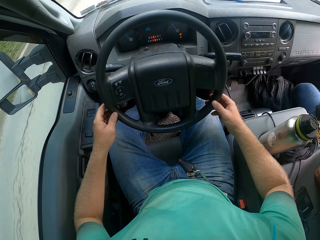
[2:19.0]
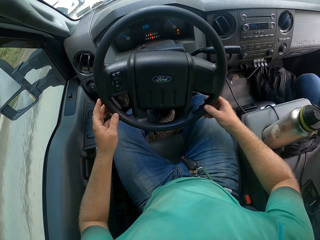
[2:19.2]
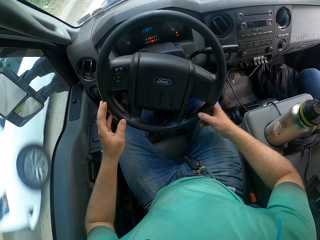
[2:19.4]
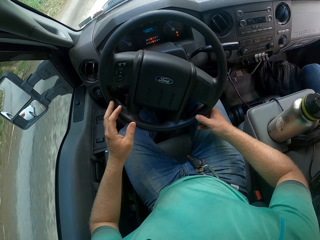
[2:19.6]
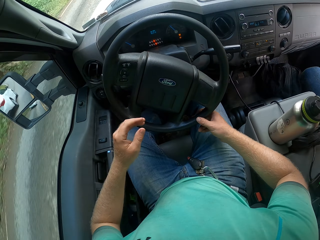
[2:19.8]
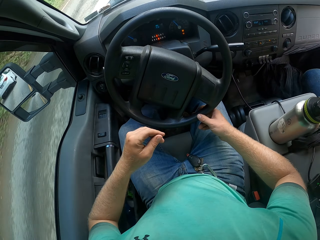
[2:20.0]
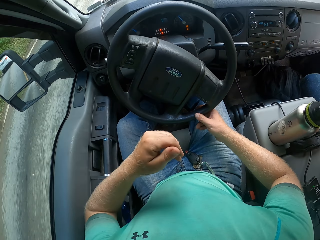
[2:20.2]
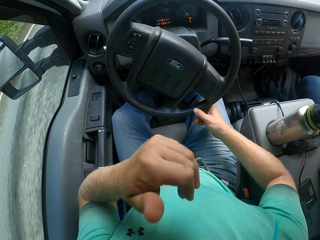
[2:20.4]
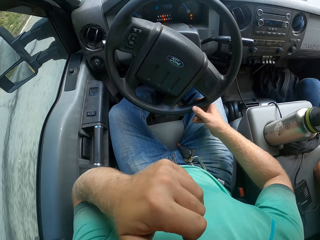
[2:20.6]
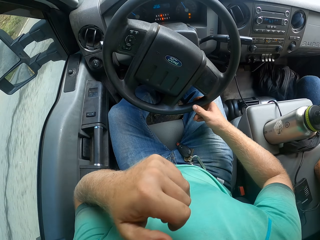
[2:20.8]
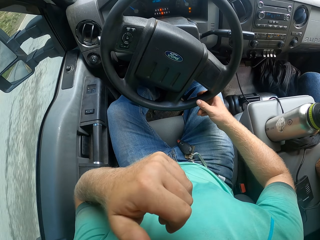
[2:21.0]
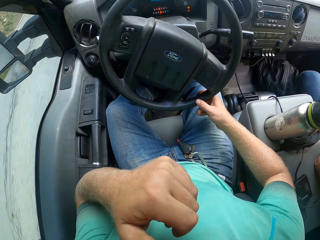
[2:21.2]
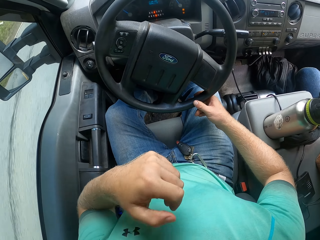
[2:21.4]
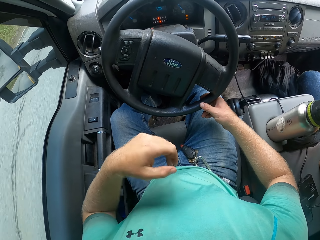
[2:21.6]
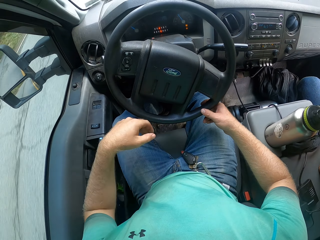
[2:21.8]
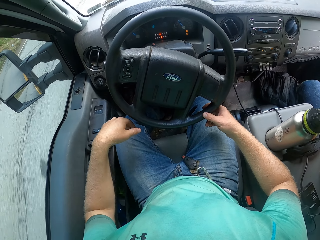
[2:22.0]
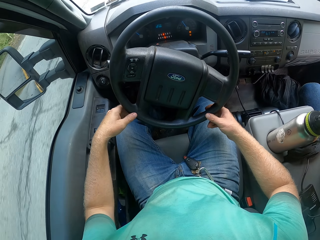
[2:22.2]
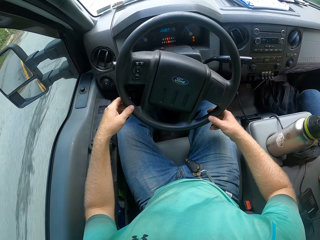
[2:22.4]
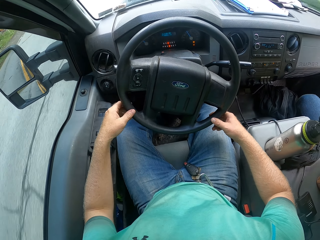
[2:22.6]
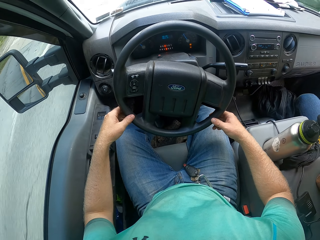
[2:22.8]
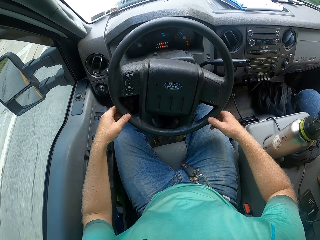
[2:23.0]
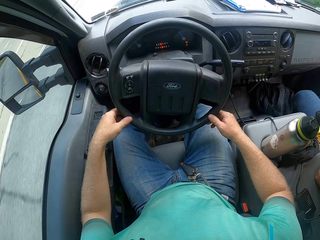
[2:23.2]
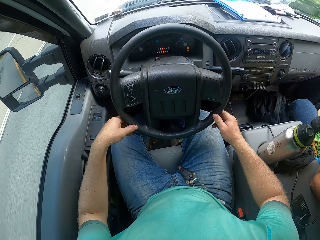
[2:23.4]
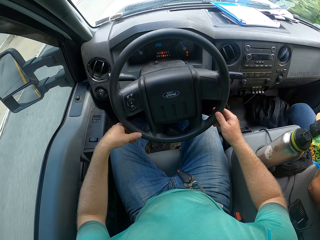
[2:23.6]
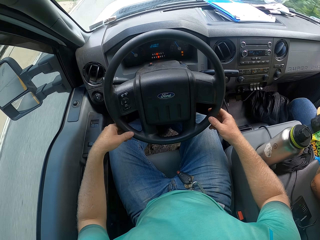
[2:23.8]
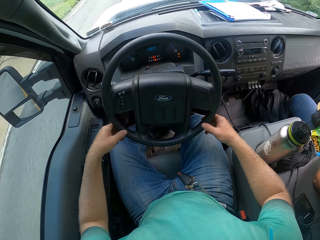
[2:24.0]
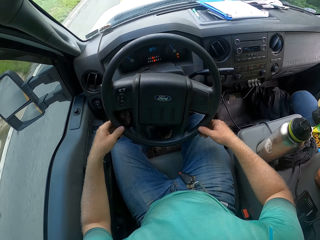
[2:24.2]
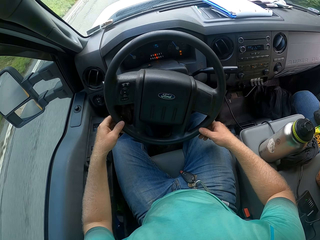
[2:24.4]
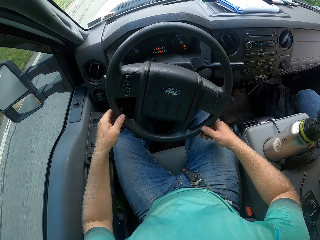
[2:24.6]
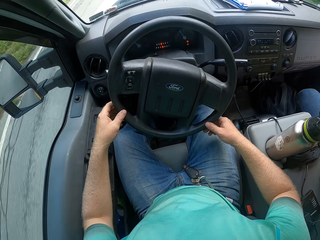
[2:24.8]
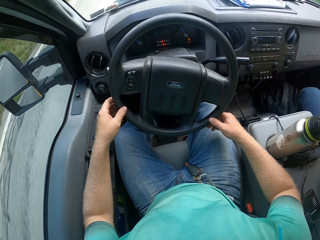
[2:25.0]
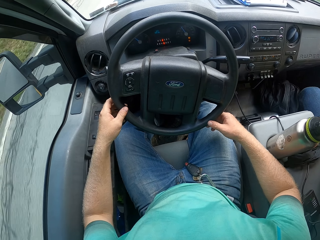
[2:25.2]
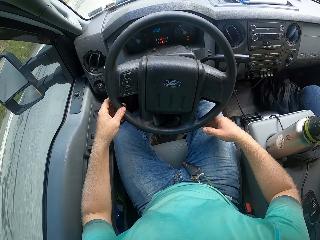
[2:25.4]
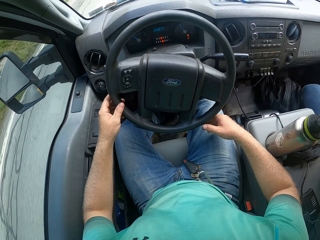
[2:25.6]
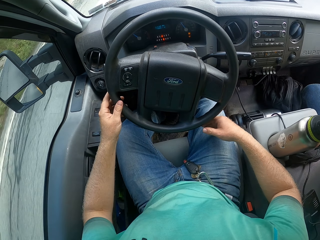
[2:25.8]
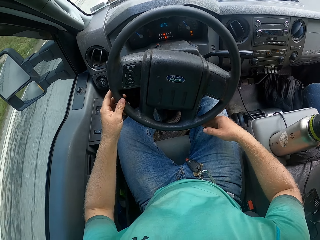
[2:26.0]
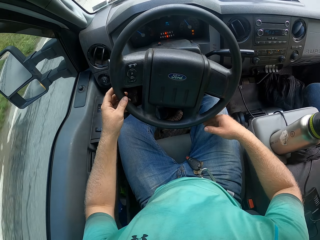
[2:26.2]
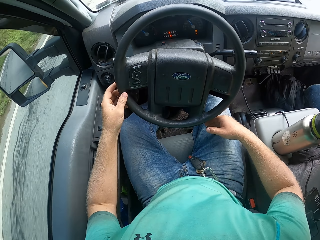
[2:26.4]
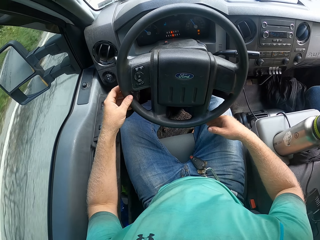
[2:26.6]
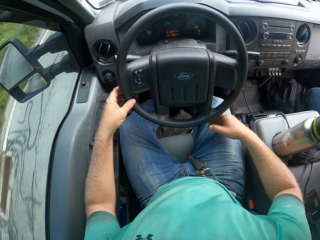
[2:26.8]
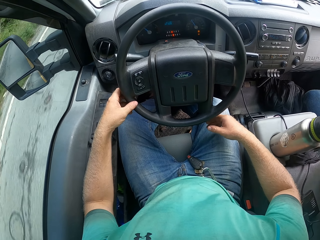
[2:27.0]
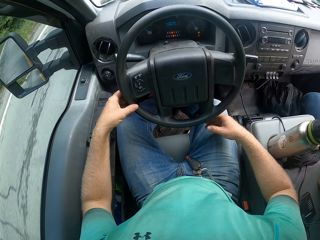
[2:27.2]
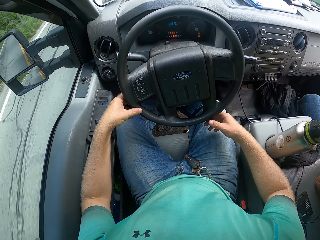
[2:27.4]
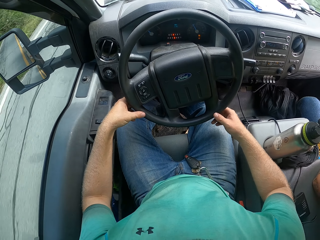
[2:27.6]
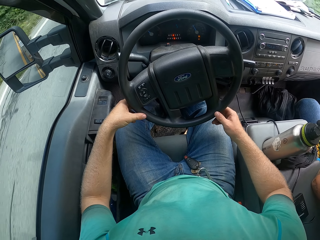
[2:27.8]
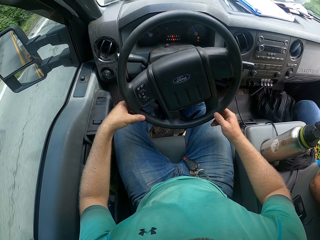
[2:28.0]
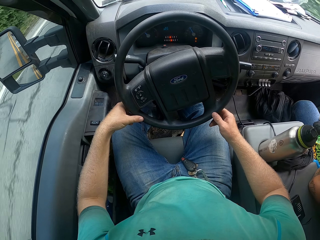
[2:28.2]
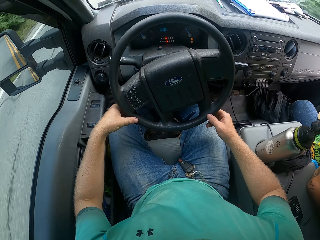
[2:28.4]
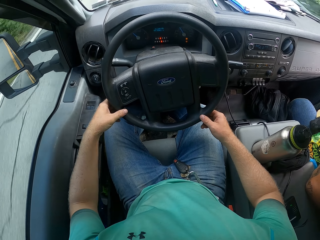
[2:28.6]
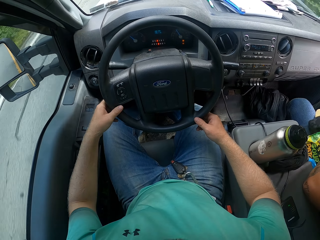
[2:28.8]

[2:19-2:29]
The camera wearer wipes the face. They drive the vehicle.

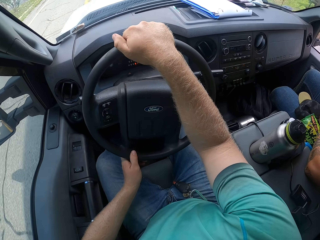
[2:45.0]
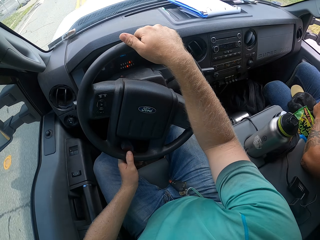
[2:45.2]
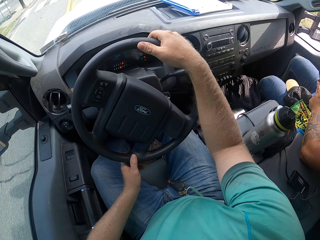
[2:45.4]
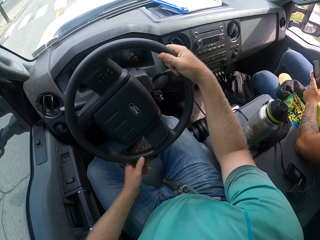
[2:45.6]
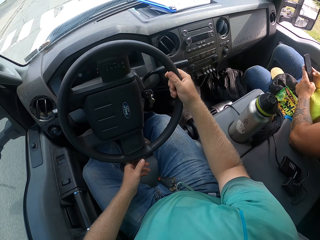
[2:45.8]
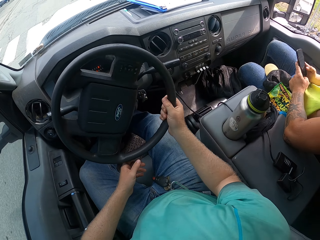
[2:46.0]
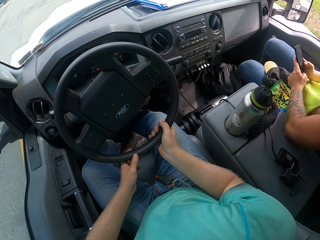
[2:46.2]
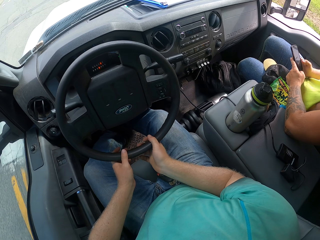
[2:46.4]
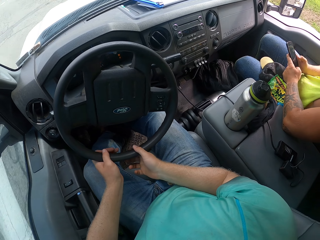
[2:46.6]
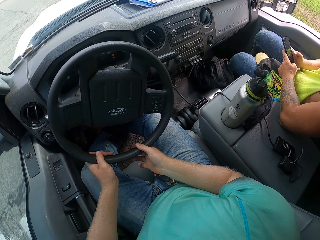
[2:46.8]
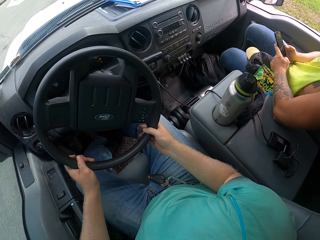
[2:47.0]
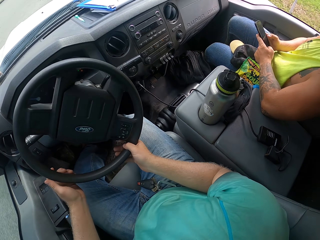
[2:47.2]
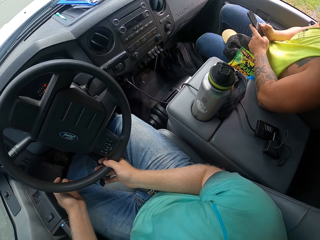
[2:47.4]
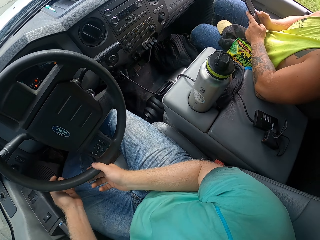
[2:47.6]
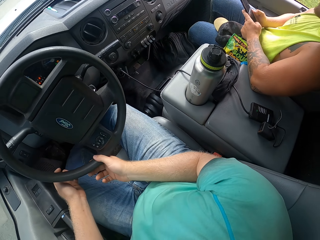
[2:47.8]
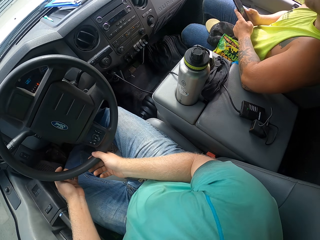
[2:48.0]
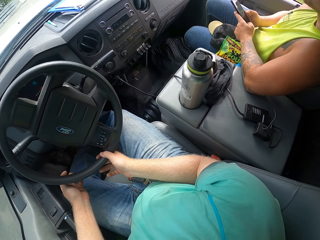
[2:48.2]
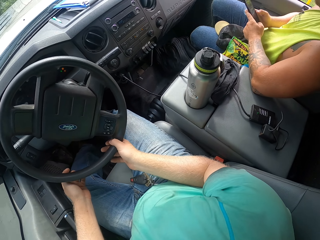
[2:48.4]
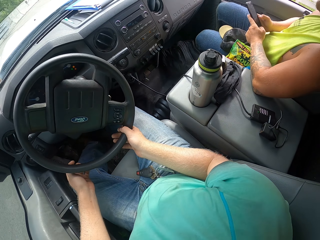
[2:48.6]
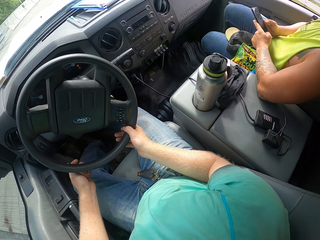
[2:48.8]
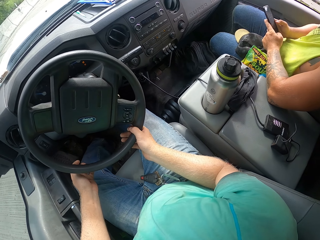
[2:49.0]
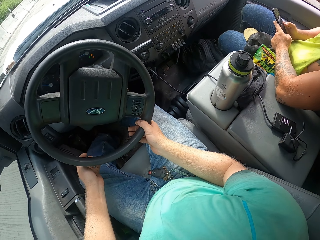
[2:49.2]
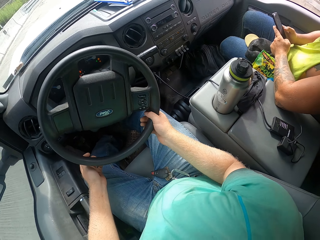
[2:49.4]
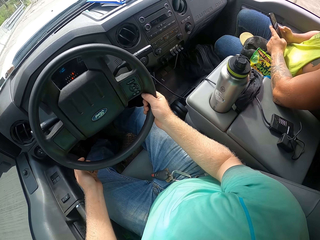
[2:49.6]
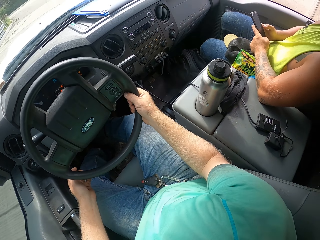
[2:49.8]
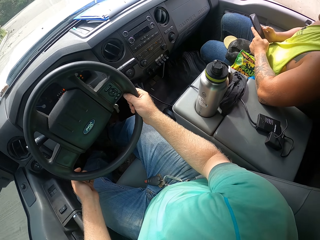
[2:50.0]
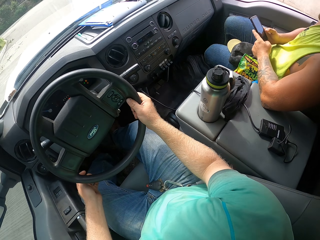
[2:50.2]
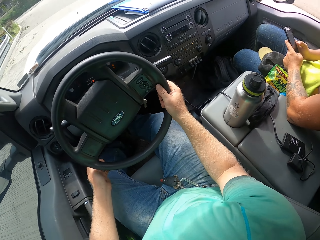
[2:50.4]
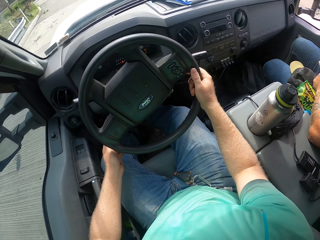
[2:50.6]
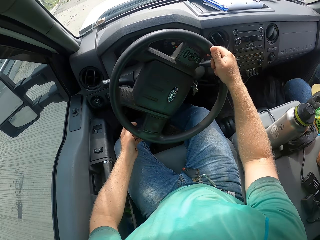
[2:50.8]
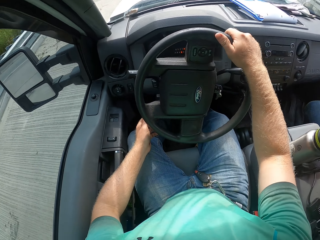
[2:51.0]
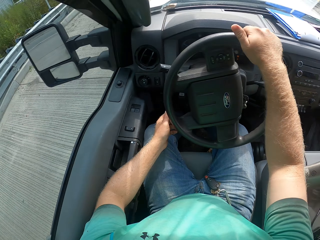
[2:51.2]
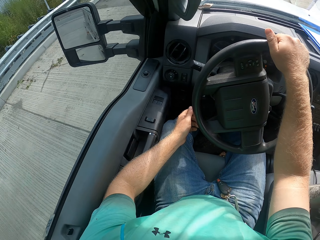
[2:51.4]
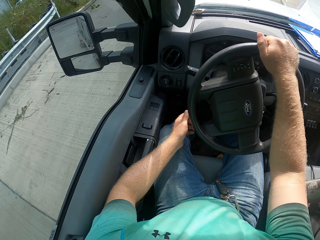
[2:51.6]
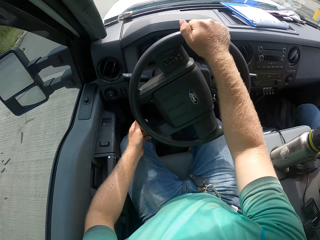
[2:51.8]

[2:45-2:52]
A man operates the phone.

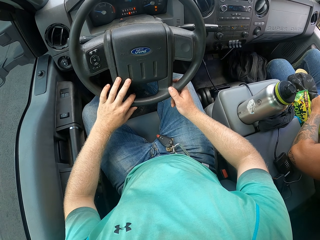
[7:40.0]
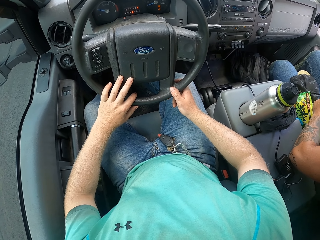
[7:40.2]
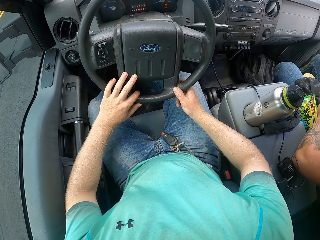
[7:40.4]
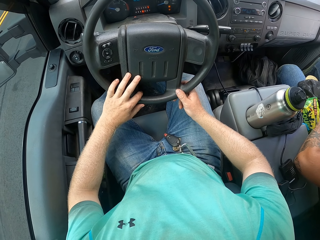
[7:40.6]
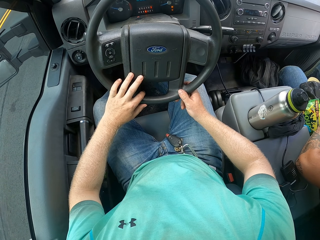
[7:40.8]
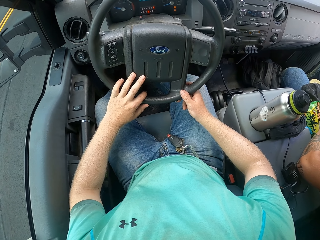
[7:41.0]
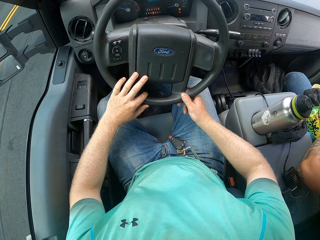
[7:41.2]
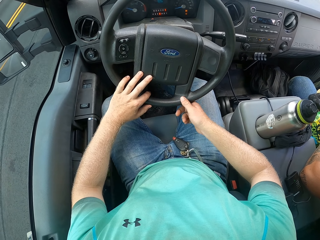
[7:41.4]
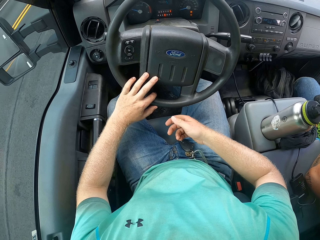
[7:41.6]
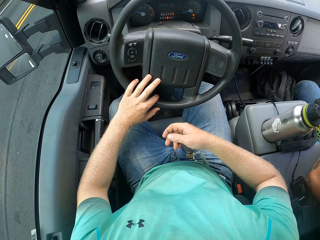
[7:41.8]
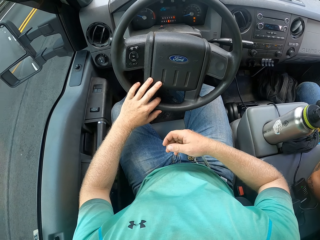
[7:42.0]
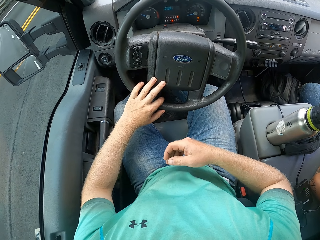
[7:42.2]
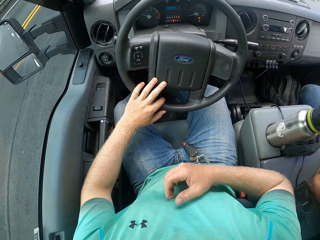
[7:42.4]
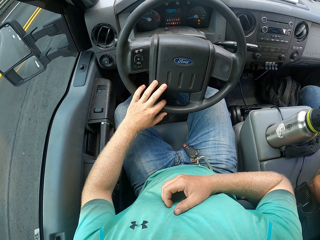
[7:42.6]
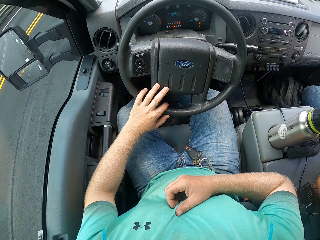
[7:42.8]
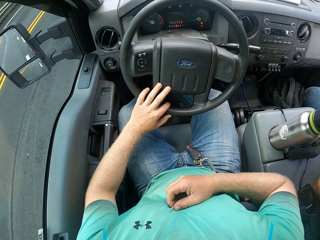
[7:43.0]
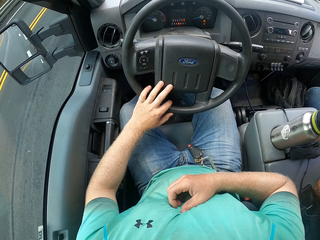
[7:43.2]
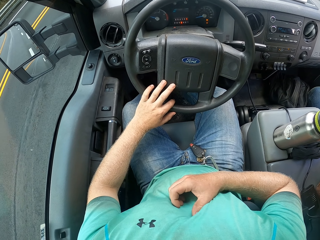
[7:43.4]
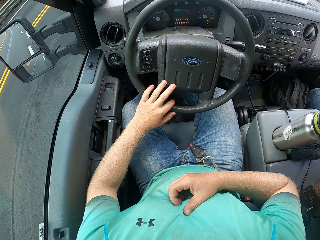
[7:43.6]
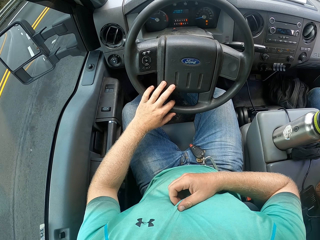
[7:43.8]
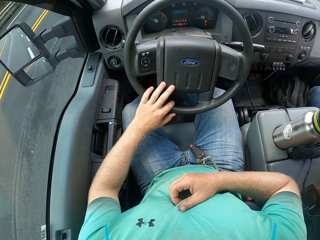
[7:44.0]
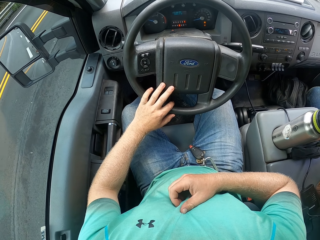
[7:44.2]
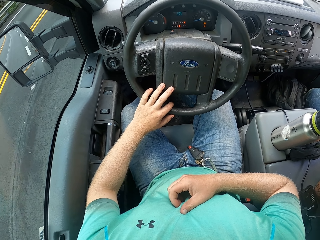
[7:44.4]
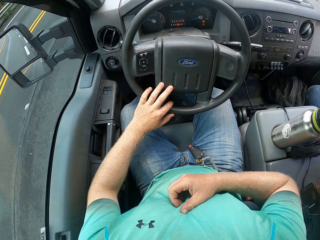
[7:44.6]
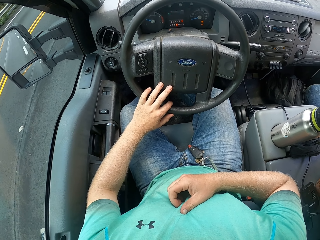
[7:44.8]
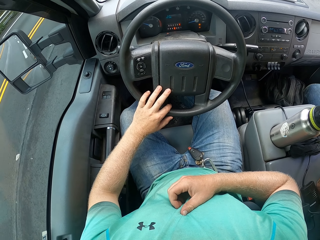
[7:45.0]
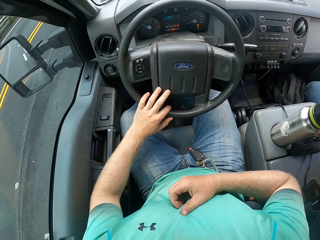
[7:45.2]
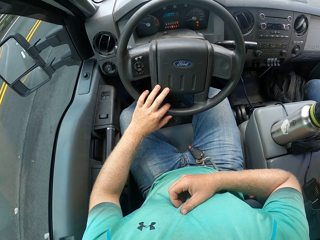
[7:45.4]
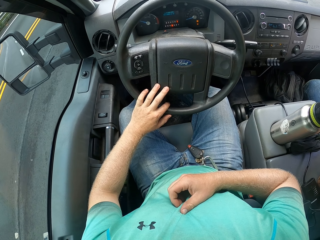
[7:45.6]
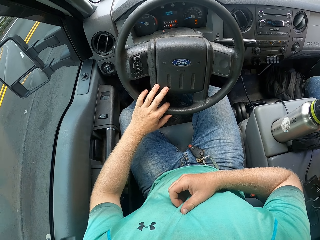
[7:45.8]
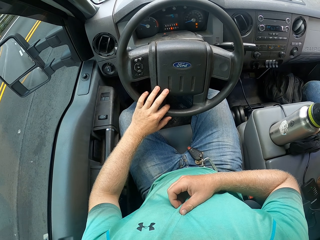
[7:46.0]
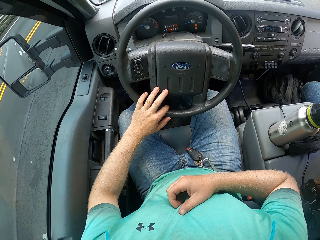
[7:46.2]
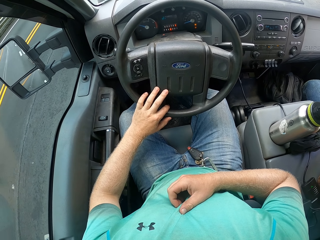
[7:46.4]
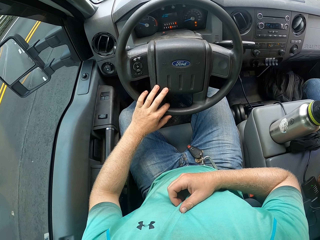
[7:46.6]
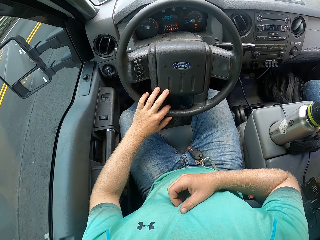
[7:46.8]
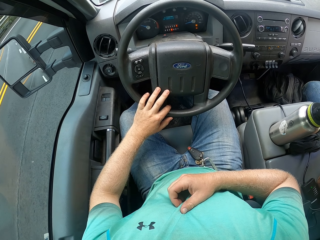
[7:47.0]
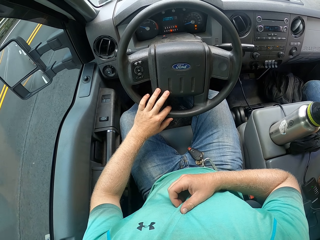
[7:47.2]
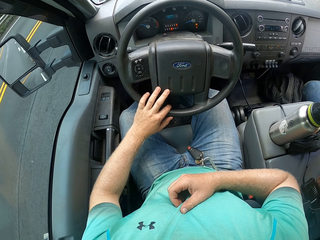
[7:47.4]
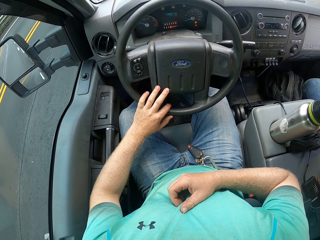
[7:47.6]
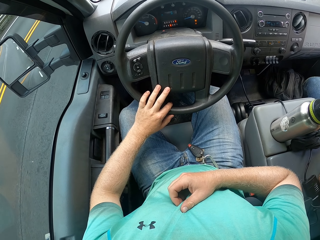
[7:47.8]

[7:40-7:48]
The camera wearer drives the car with his left hand on the steering wheel.
